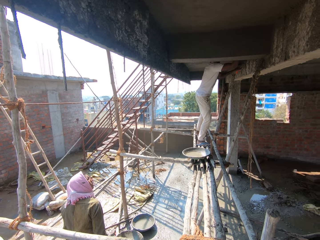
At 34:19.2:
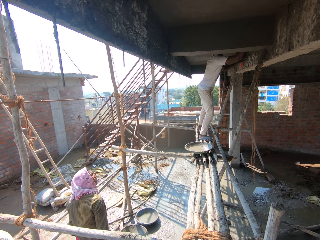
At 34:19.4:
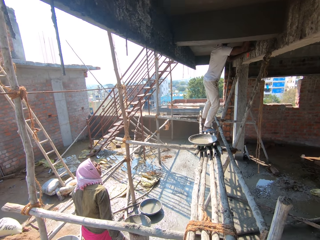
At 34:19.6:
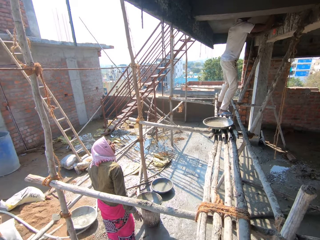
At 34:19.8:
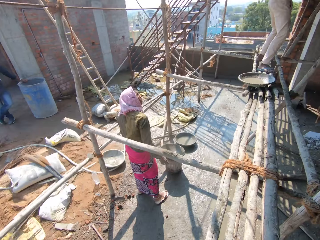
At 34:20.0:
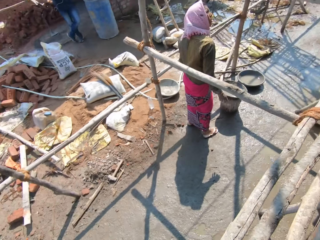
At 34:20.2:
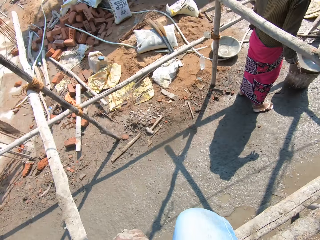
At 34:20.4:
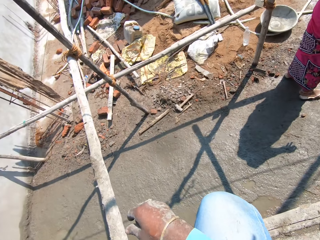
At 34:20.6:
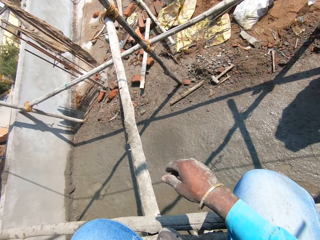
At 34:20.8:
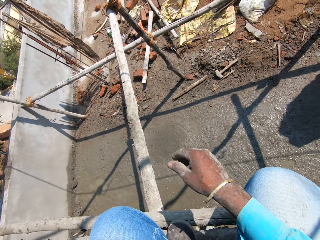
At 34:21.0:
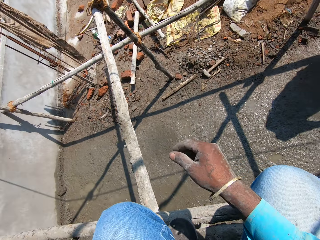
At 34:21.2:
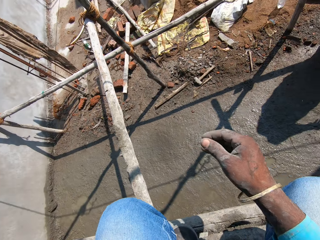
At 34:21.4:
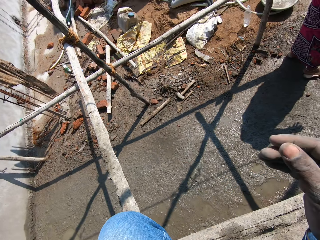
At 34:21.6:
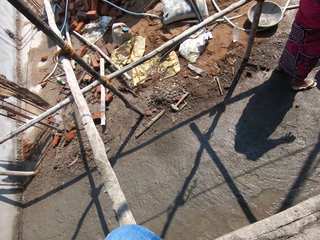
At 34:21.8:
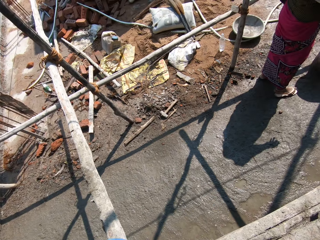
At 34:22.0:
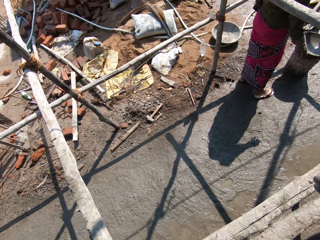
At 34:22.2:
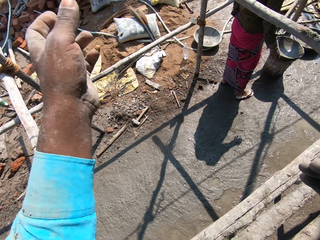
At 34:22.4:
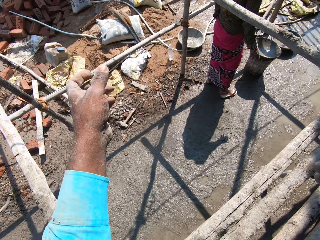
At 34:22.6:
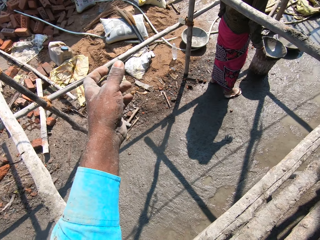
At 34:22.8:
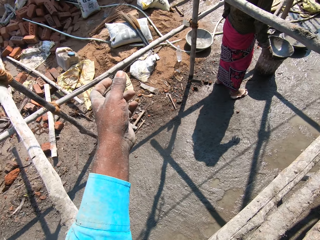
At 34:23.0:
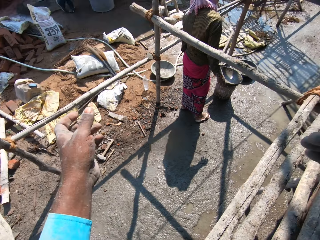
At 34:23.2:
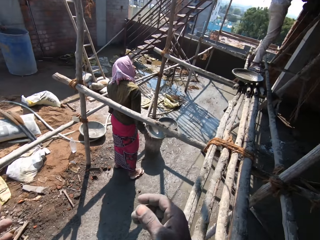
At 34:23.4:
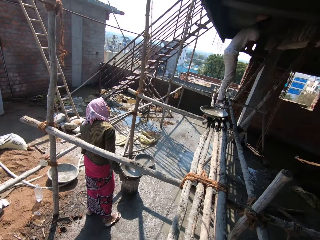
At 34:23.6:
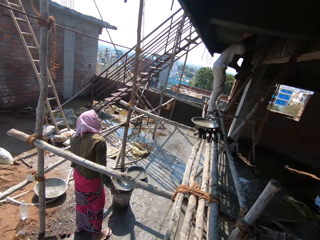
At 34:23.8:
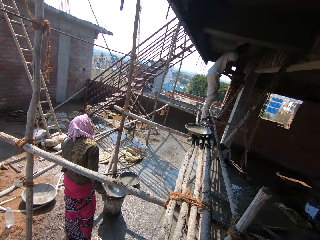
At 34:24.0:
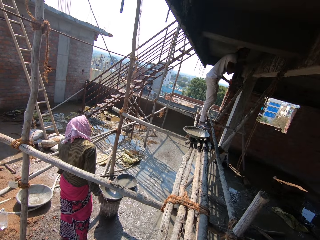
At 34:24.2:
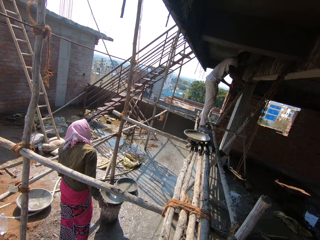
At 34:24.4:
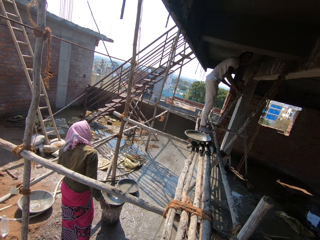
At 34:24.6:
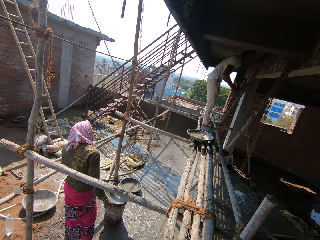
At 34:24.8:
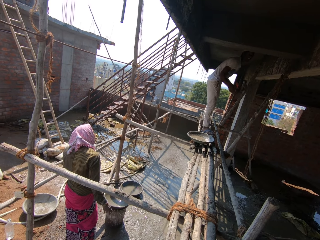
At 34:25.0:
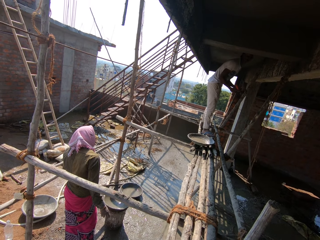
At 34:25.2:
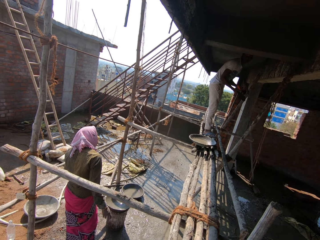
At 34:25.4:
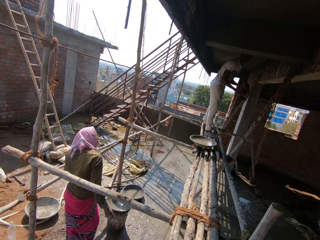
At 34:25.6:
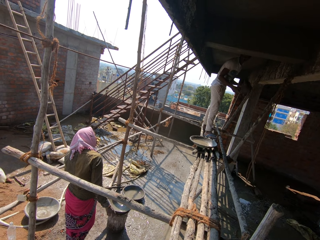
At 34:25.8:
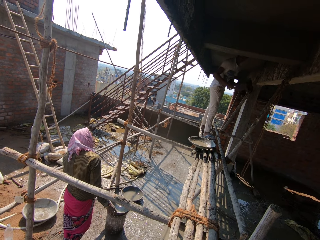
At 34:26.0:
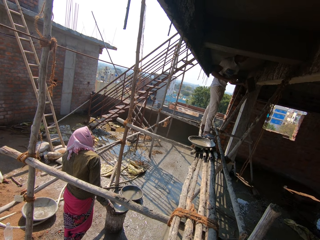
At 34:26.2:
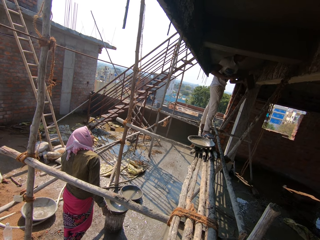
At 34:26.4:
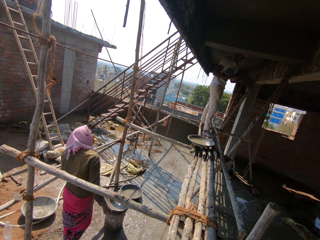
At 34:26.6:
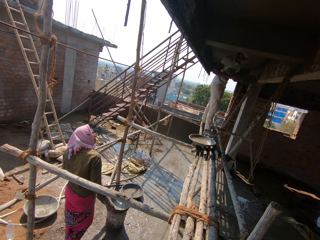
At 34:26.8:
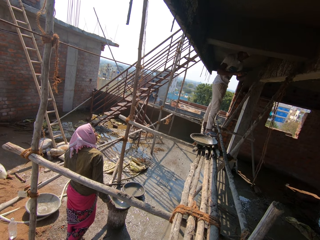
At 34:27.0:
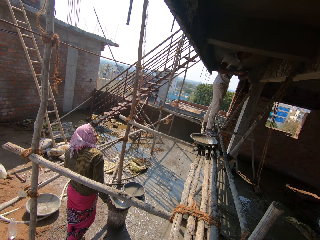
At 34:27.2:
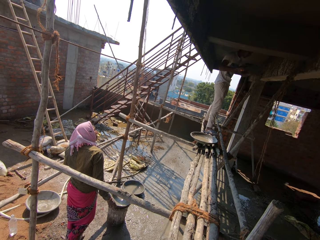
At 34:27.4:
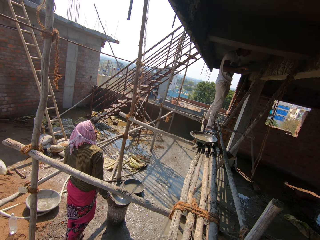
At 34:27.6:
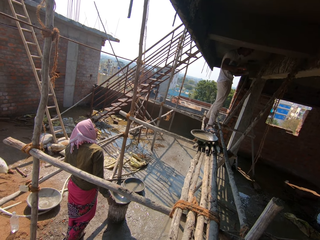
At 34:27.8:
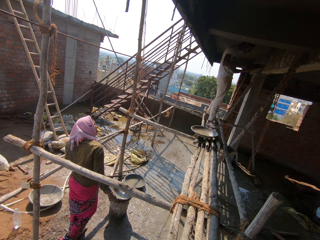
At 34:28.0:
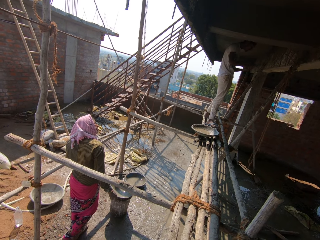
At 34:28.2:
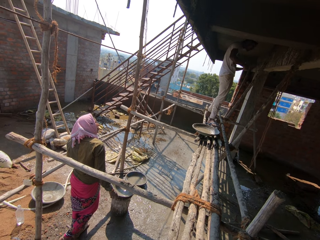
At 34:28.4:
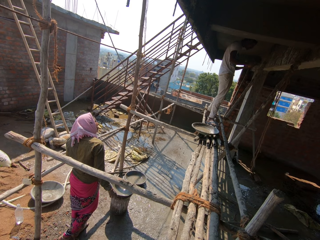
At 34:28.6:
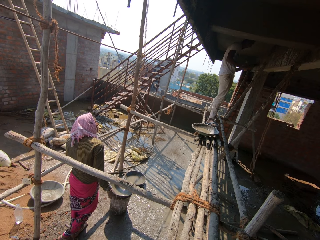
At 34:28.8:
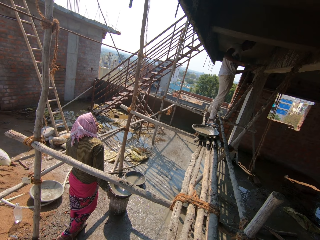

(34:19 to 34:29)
The camera wearer looks around. They spit. A man cleans the float with the trowel.

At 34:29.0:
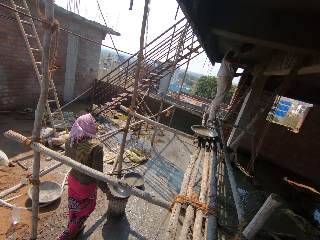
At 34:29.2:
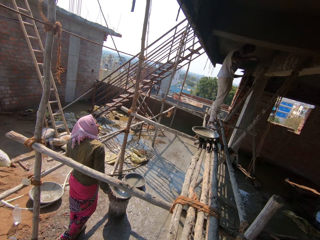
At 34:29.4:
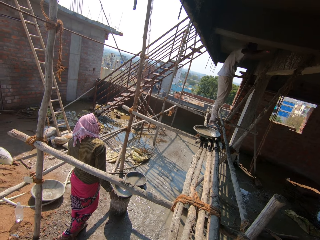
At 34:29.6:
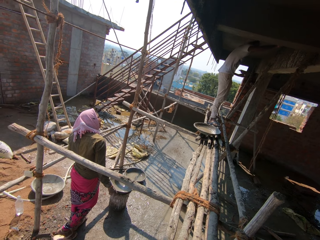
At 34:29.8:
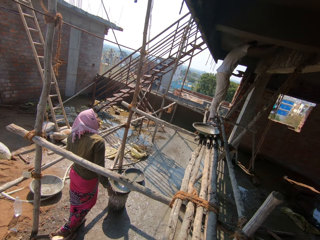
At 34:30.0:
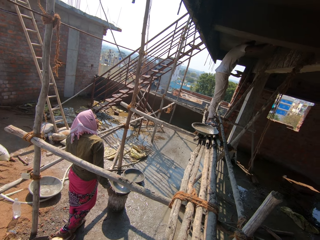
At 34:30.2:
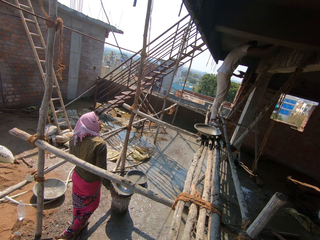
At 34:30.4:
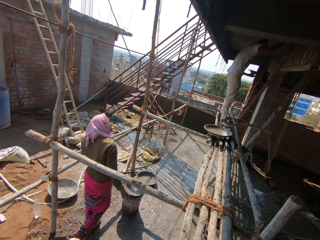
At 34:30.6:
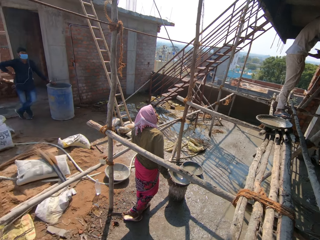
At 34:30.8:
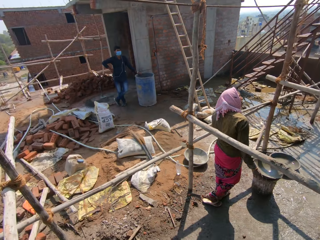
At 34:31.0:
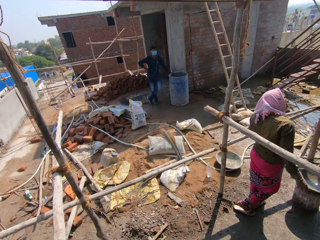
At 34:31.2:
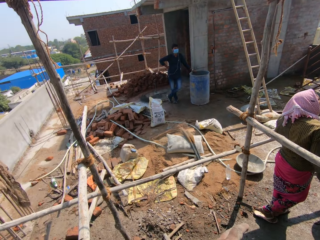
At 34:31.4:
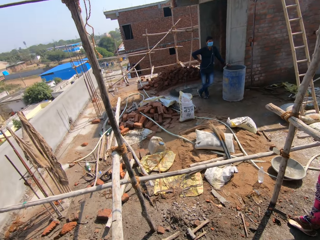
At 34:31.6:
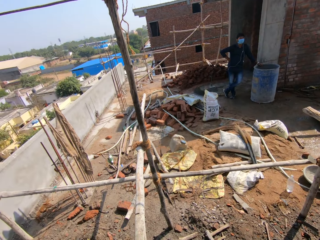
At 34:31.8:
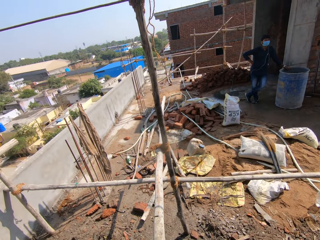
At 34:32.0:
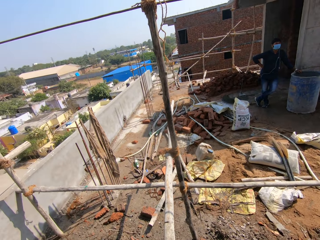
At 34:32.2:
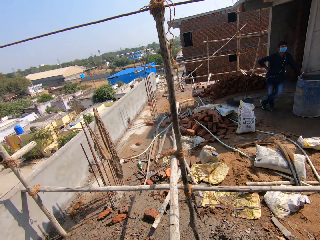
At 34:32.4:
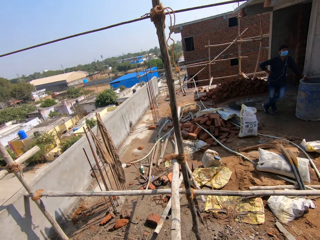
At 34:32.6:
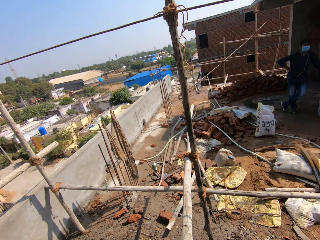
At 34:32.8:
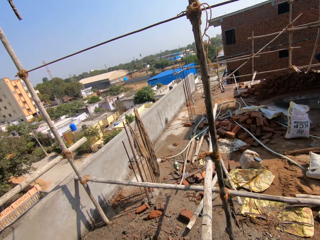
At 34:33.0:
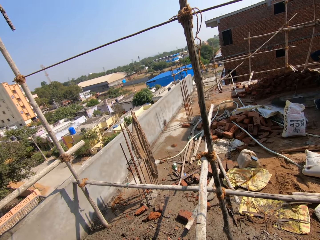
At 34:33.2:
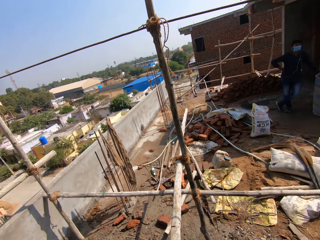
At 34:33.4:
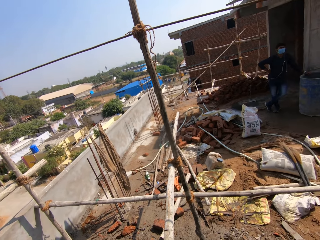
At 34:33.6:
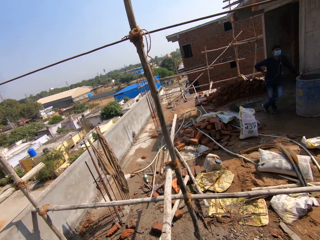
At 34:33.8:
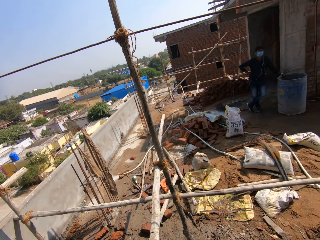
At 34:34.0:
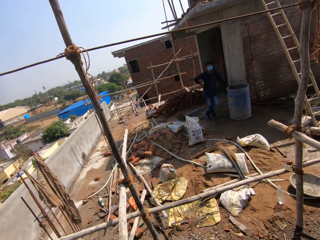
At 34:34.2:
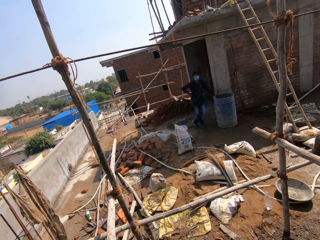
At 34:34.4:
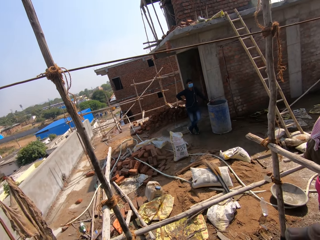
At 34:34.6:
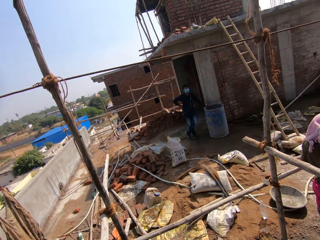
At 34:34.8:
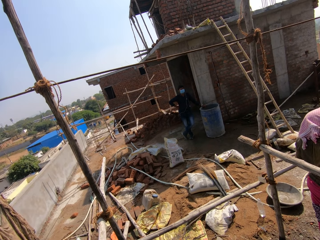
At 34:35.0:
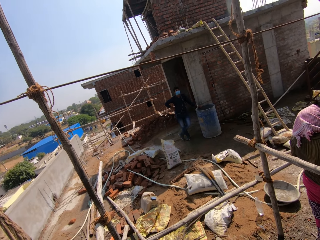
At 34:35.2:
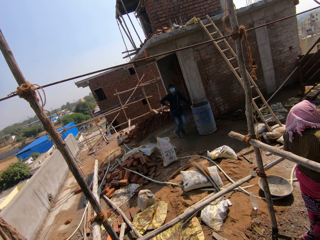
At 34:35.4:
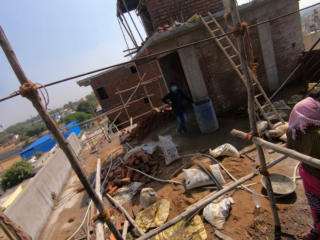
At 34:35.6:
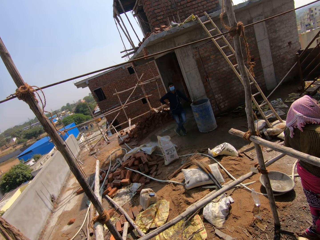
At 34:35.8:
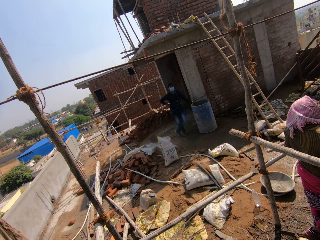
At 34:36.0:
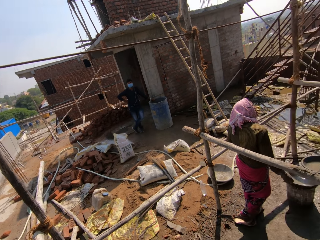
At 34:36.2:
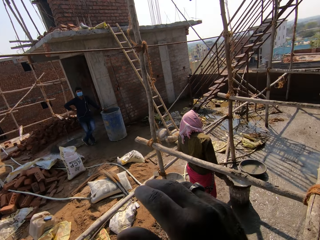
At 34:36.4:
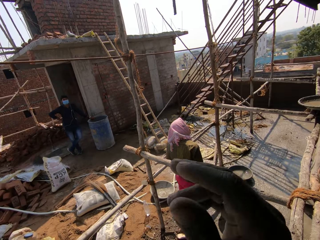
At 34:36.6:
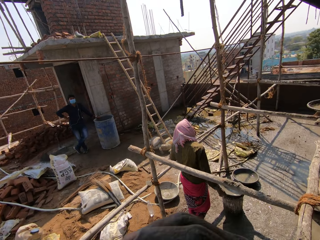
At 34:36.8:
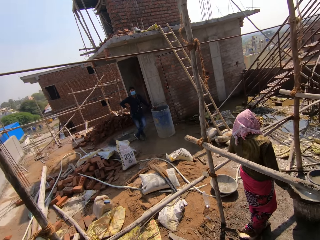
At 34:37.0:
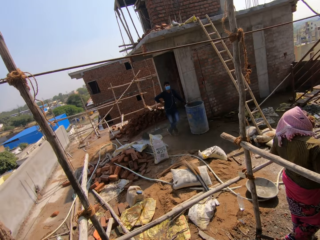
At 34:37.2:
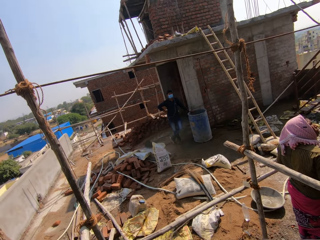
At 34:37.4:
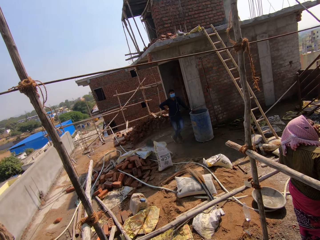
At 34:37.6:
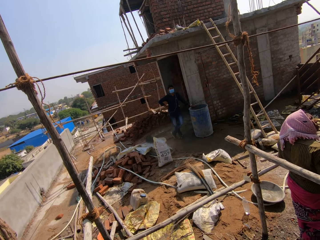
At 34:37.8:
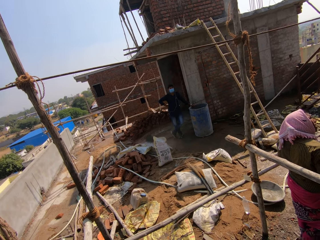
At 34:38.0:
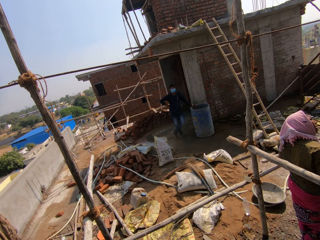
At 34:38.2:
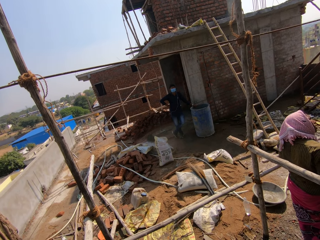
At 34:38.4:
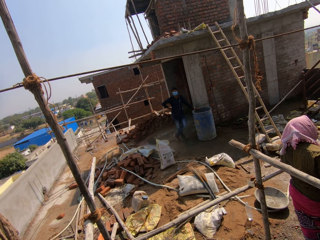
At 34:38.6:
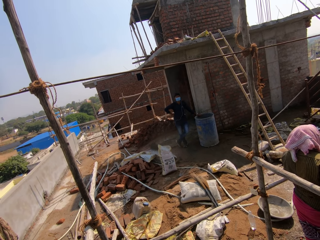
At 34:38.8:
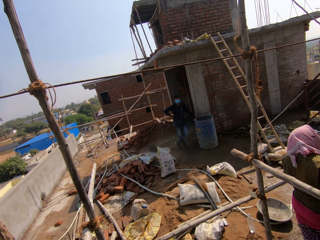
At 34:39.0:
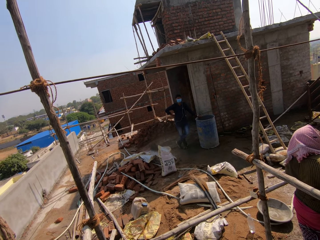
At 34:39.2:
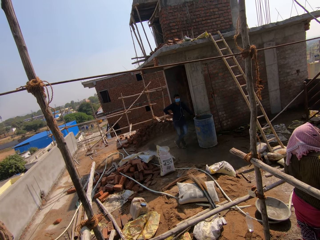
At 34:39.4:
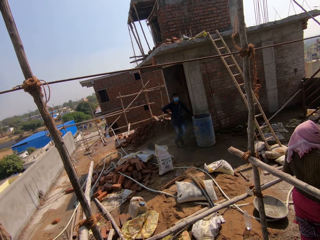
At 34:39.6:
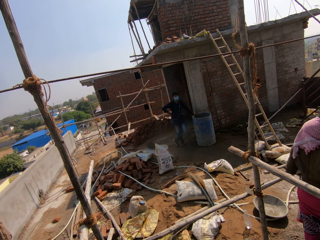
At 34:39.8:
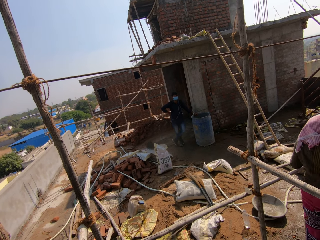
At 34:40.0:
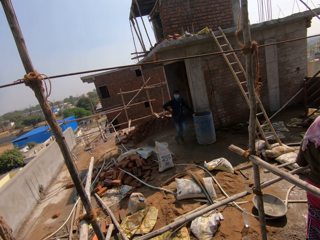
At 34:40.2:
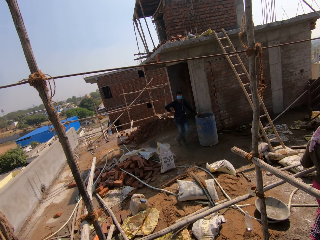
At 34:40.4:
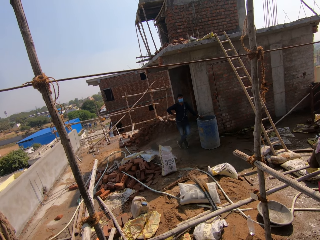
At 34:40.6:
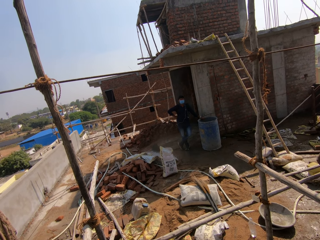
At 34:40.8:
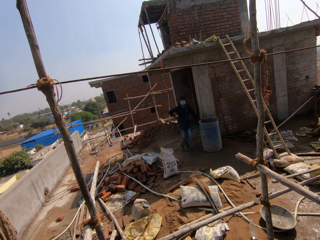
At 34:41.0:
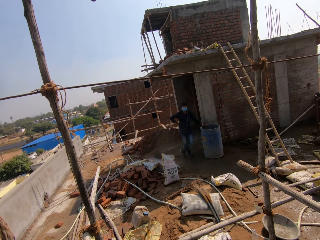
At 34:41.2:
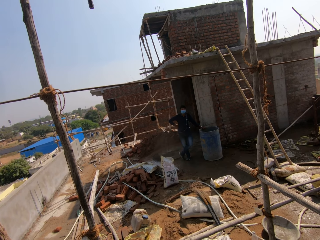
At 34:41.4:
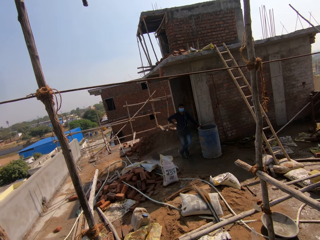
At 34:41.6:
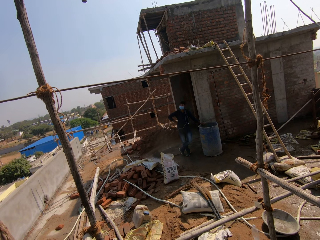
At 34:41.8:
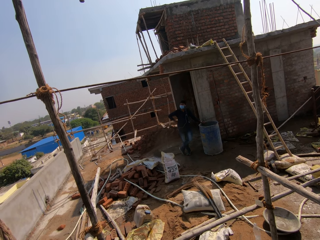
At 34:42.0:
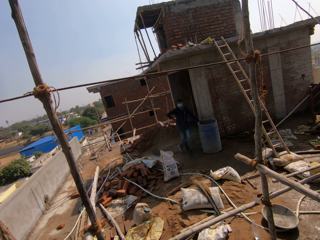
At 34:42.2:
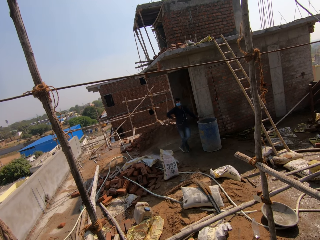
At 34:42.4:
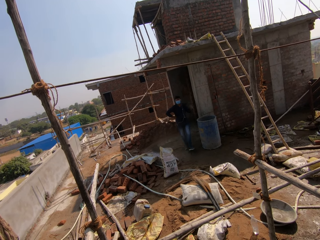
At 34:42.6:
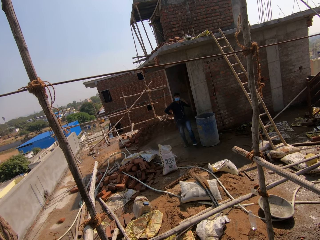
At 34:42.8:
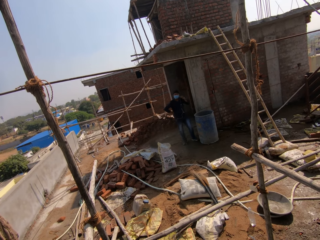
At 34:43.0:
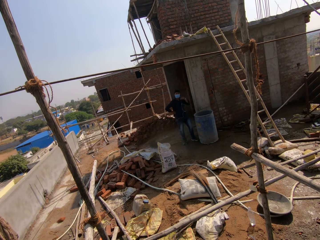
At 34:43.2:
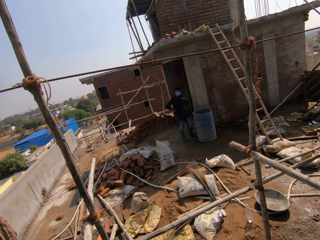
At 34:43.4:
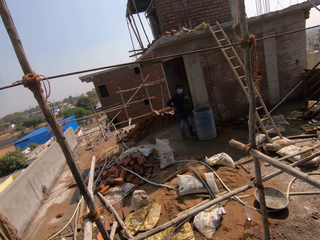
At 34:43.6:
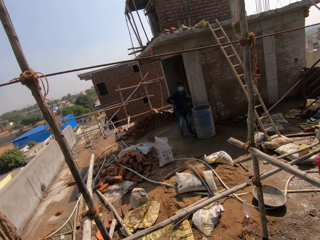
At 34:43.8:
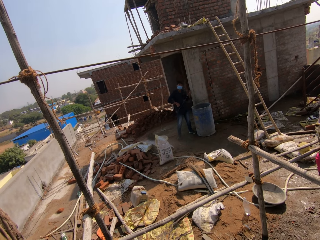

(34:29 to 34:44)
A man plasters the wall. The camera wearer looks around. They talk to another man.
